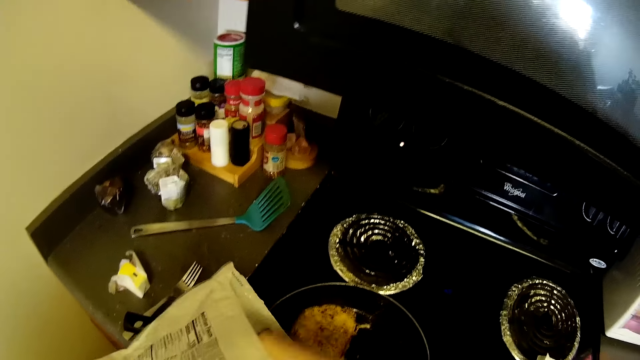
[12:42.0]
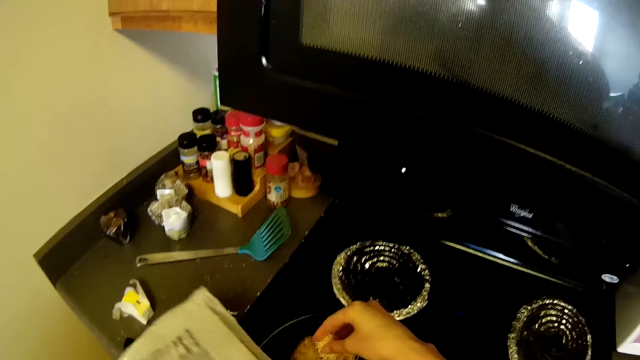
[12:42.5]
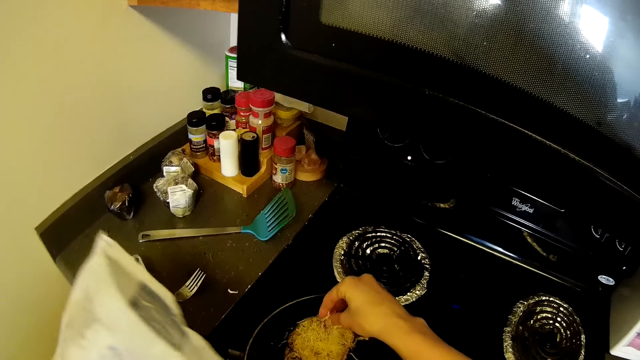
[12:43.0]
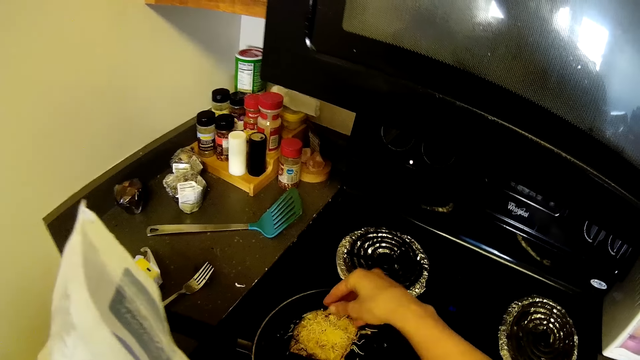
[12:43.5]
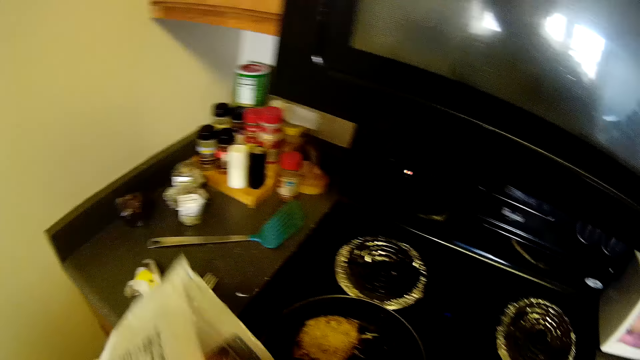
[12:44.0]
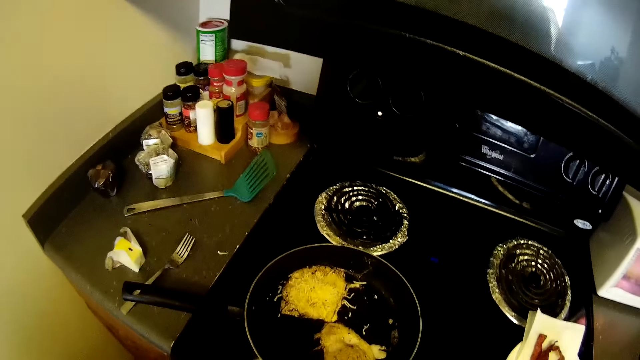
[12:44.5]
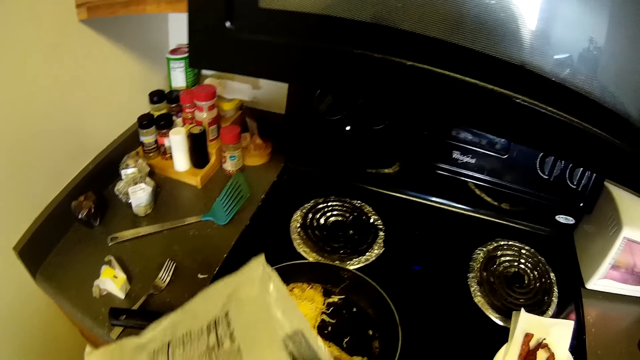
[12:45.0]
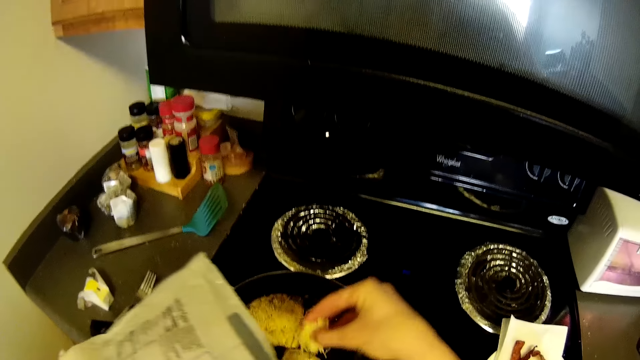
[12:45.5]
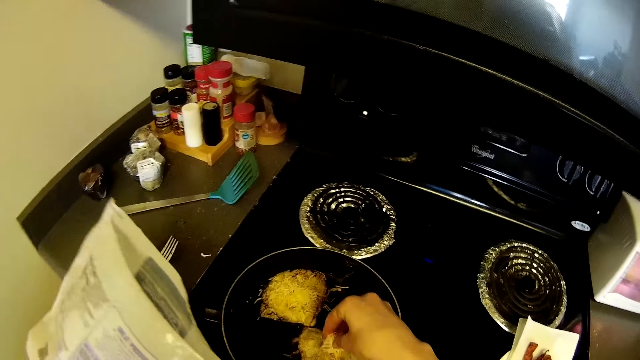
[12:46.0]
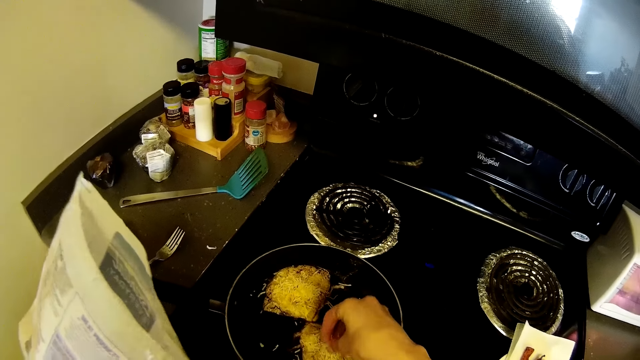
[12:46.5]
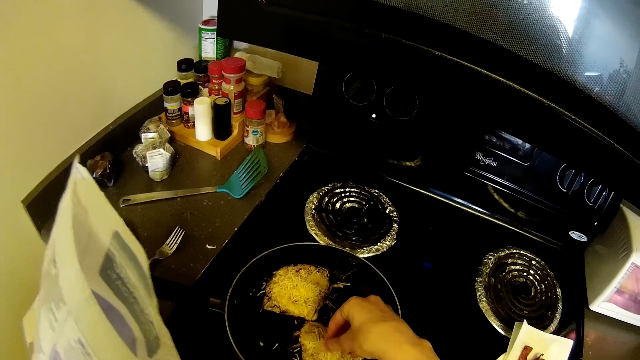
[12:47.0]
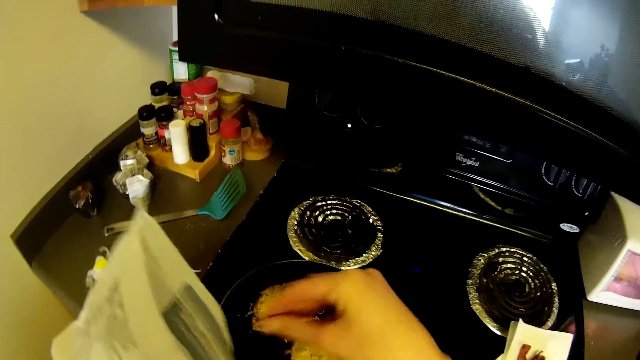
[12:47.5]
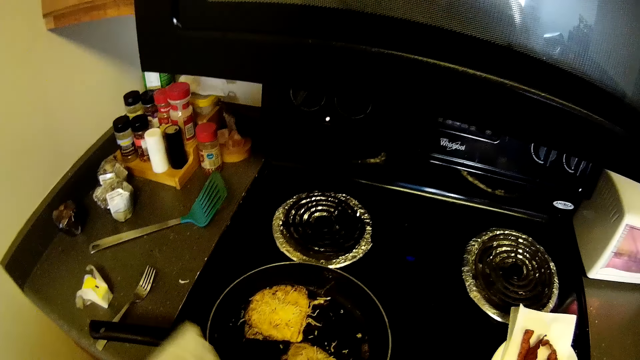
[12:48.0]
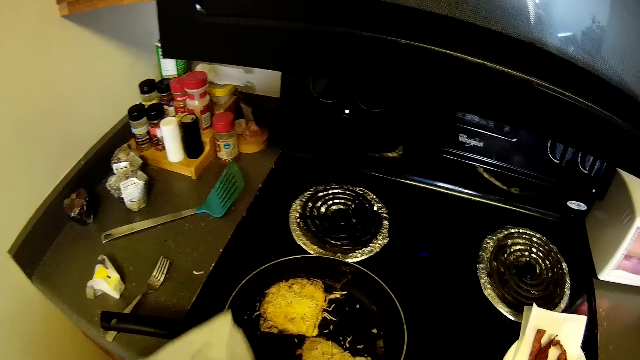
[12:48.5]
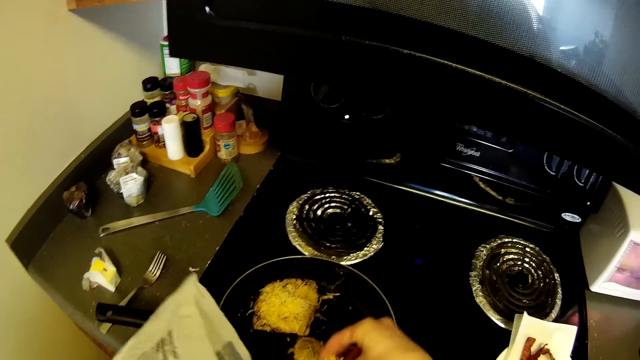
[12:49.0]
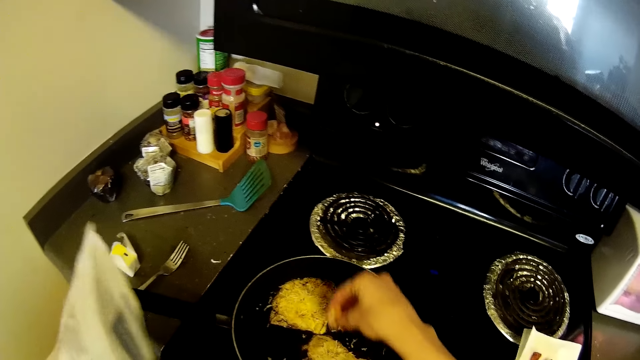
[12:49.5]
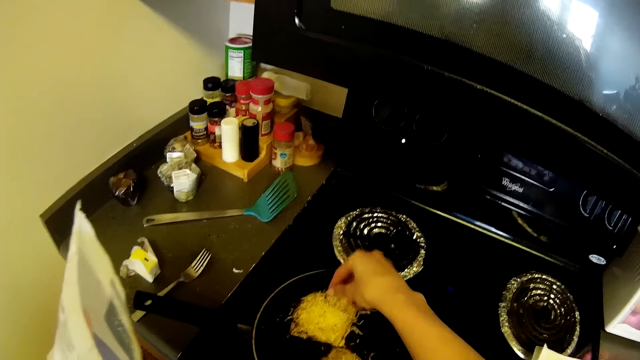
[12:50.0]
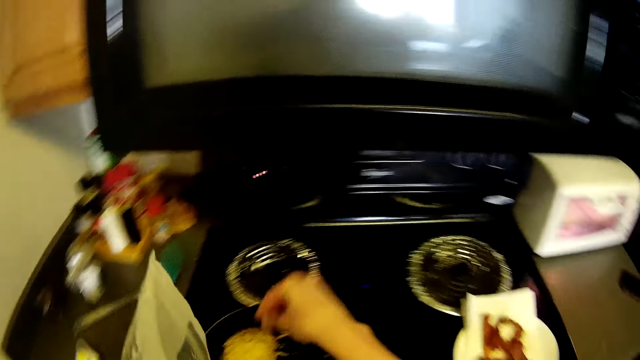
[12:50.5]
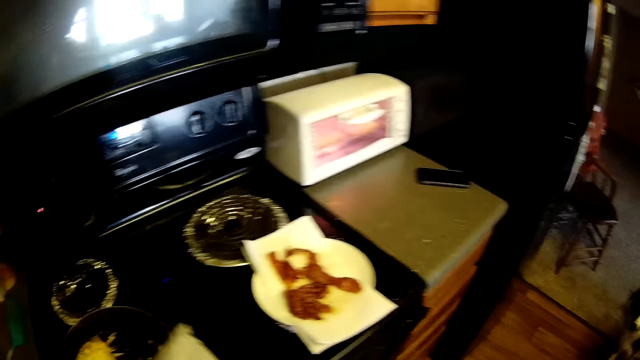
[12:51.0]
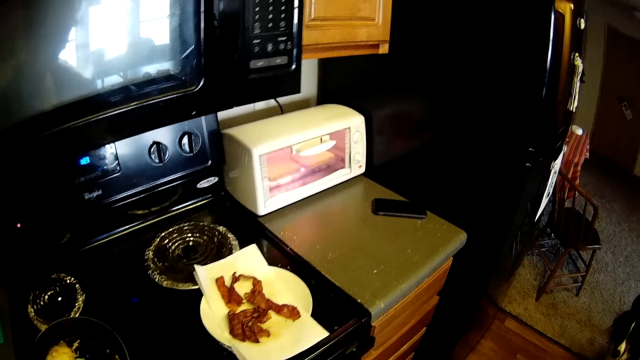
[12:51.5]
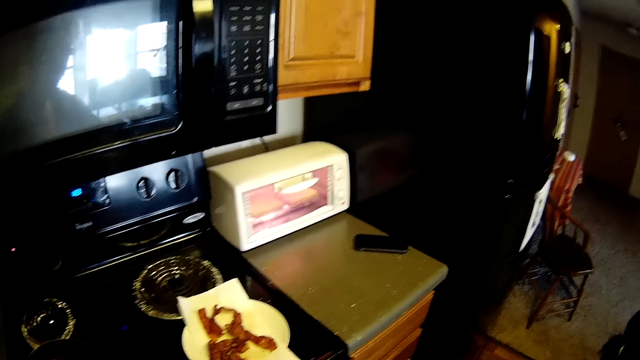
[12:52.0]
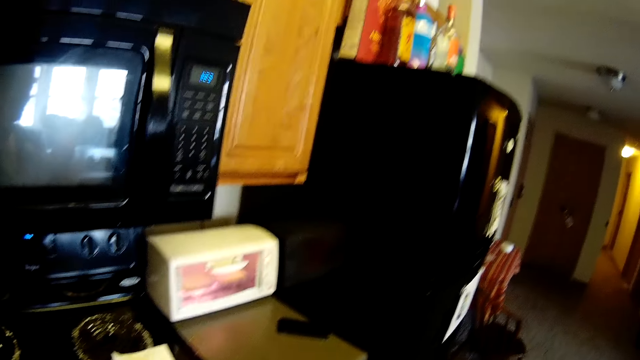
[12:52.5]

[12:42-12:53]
The camera wearer picks up ingredients from the paper bag with her right hand. She sprinkles the ingredients on the egg in the frypan with her right hand. She picks up the ingredients from the paper bag with her right hand. She sprinkles the ingredients on the egg in the frypan with her right hand. She picks up the ingredients from the paper bag with her right hand. She sprinkles the ingredients on the egg in the frypan with her right hand.

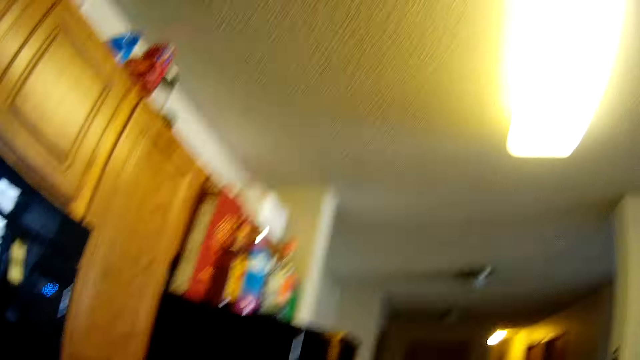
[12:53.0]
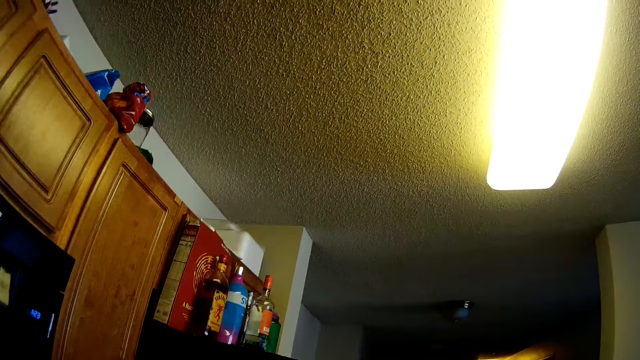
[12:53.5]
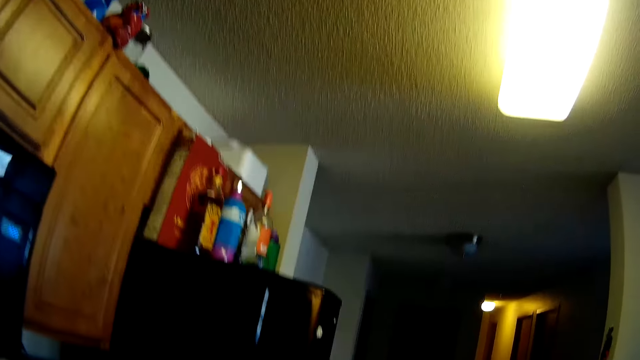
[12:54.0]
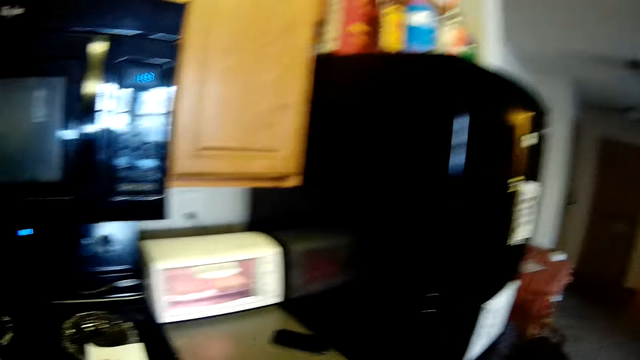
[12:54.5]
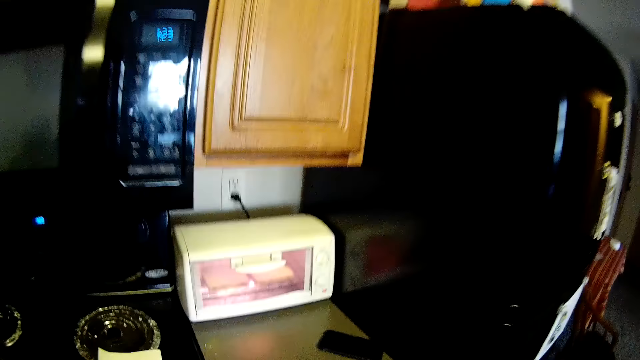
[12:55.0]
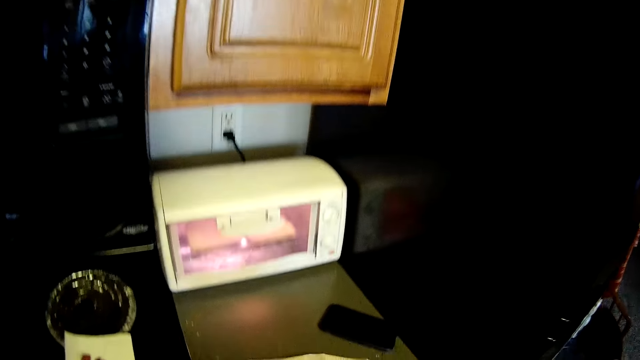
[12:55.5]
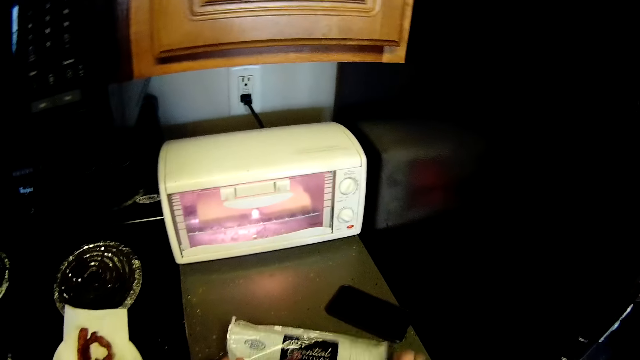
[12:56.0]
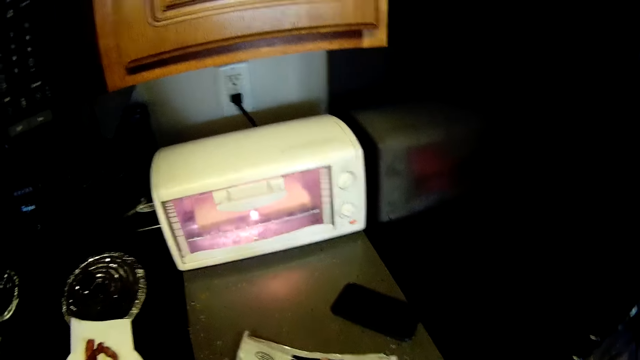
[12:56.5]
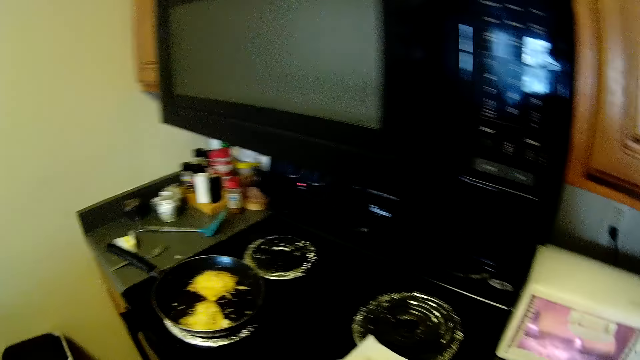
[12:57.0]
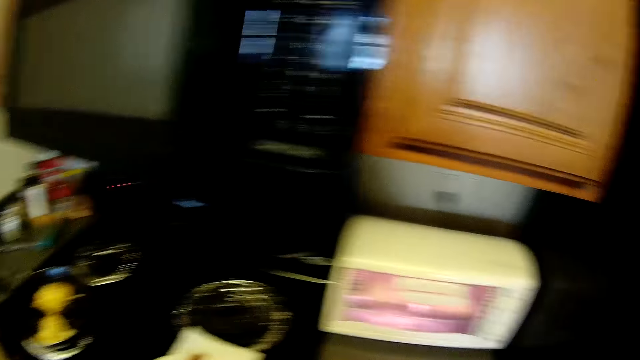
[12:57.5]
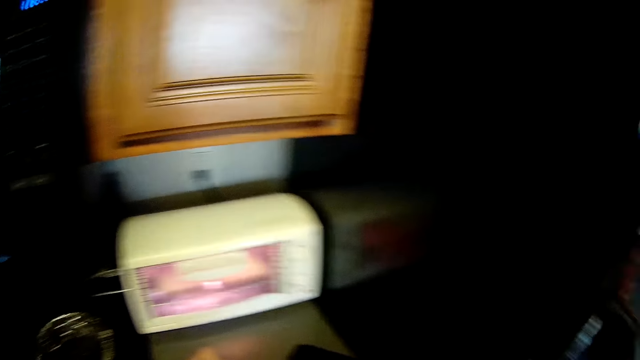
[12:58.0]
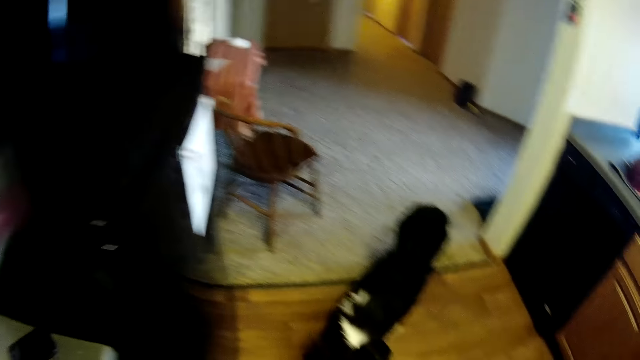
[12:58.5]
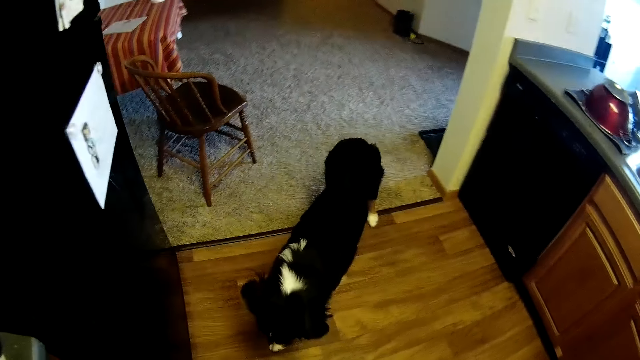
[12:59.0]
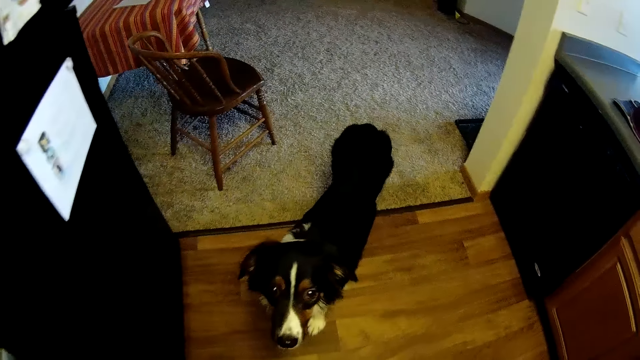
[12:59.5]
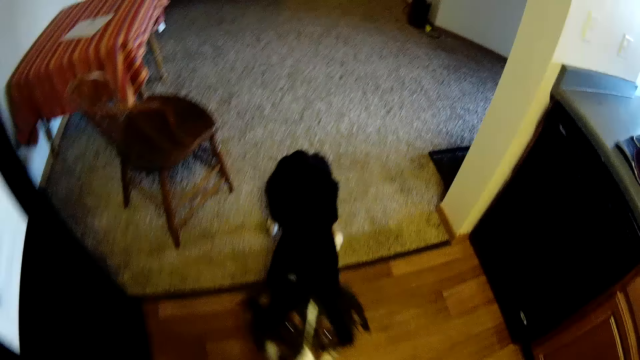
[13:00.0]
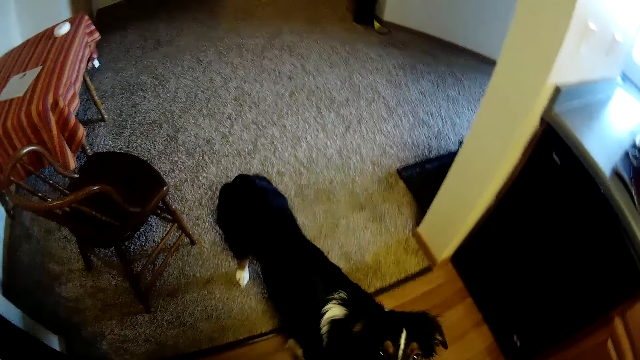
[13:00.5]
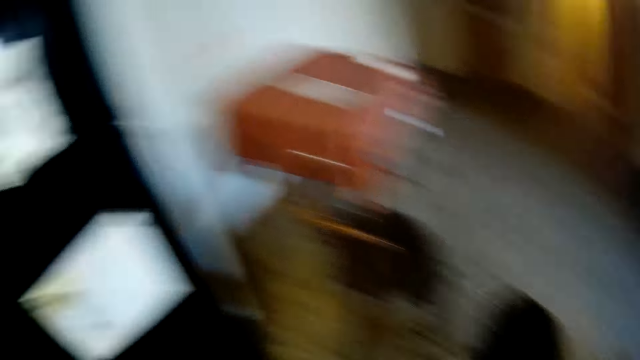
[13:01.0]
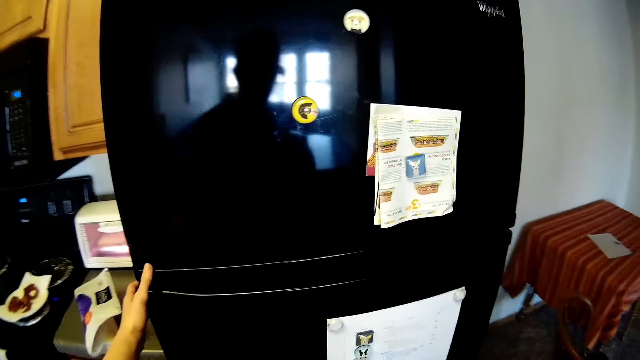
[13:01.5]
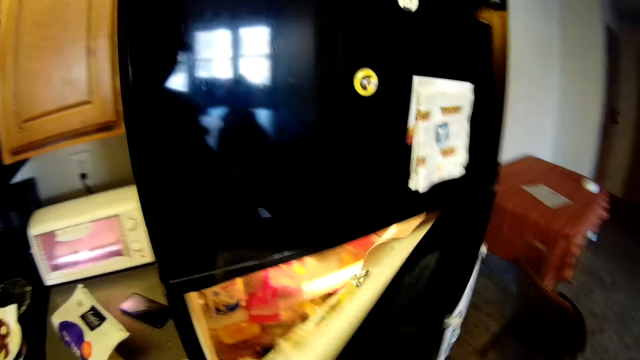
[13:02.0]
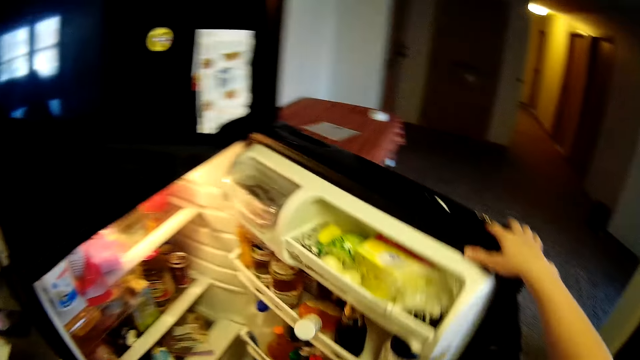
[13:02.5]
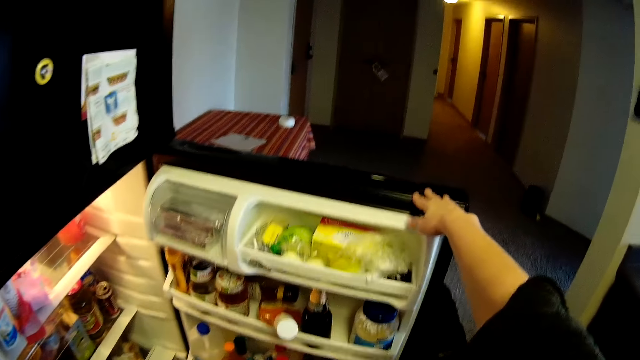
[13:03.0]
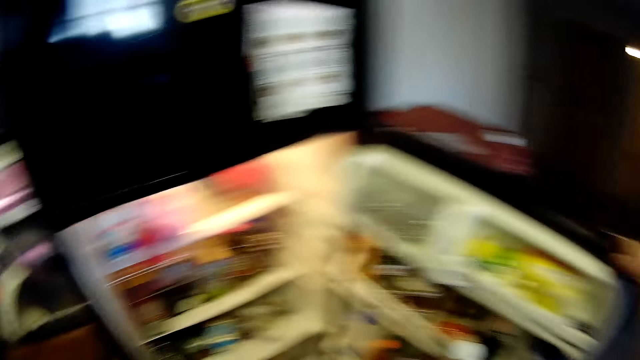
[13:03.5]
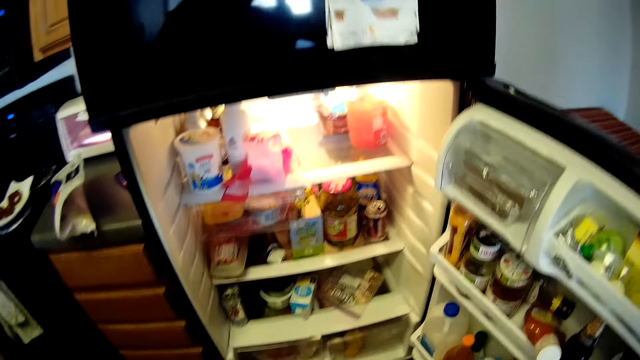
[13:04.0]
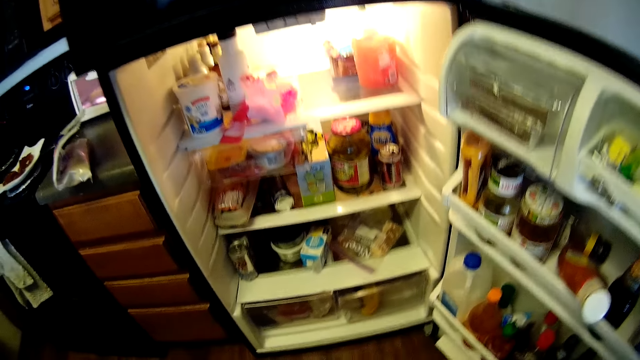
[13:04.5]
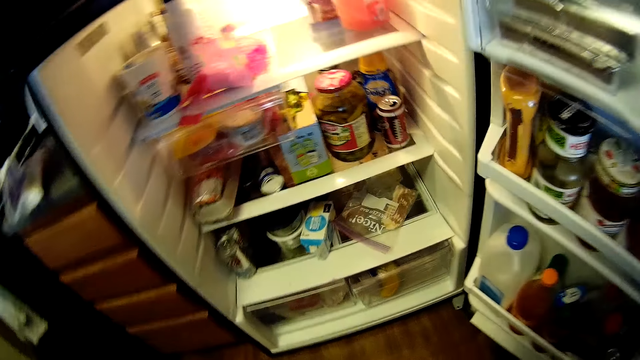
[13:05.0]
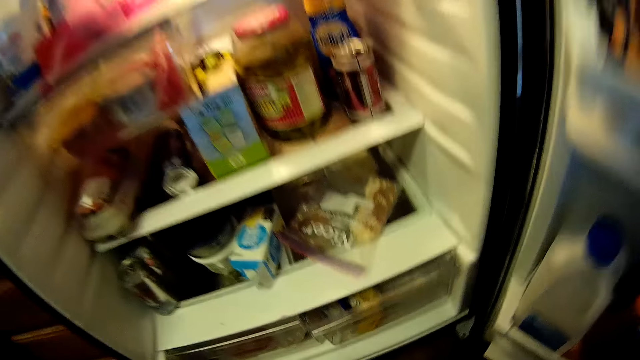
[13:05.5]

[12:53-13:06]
The camera wearer places the paper bag on the kitchen countertop with her hands. She opens the refrigerator with her left hand. She opens the refrigerator with her right hand.
